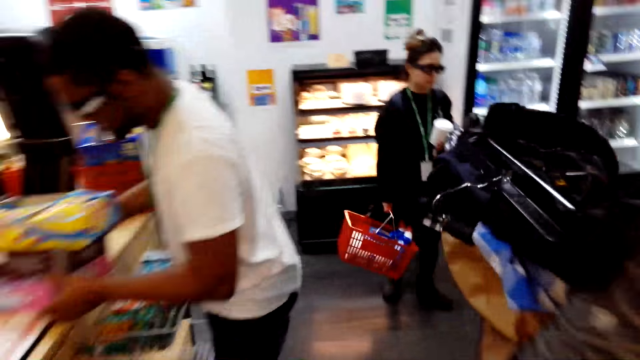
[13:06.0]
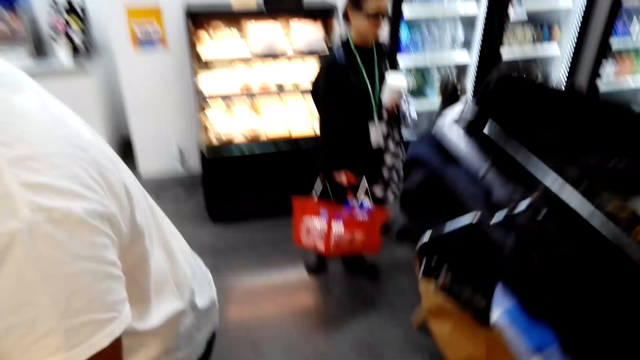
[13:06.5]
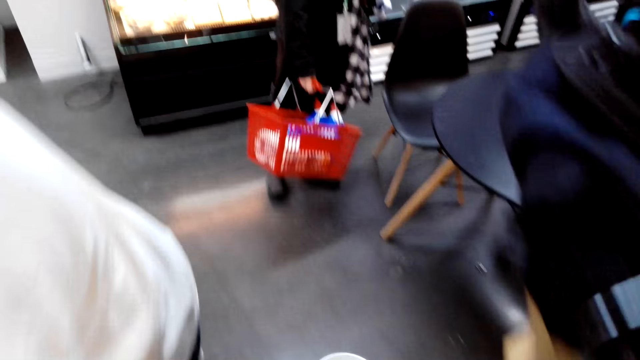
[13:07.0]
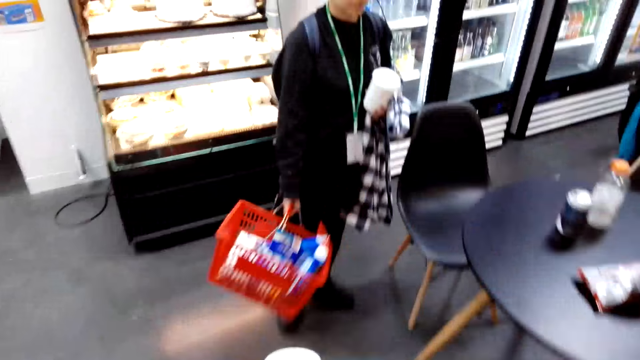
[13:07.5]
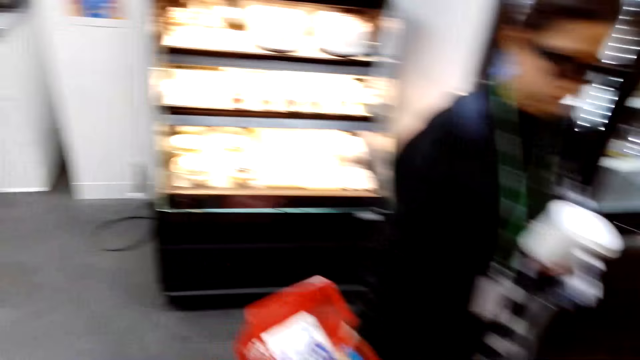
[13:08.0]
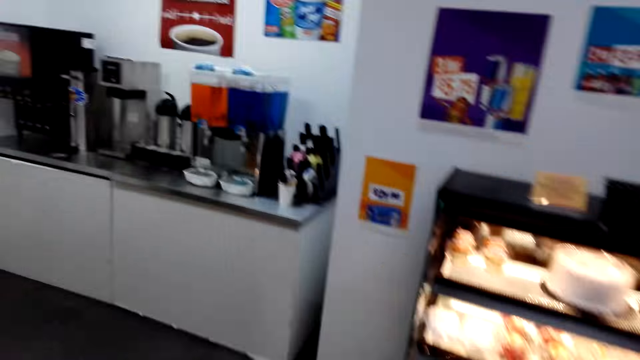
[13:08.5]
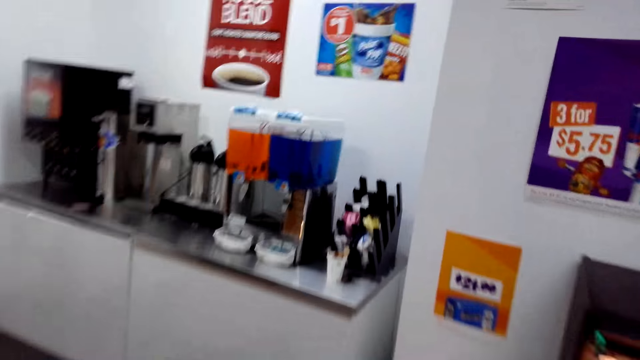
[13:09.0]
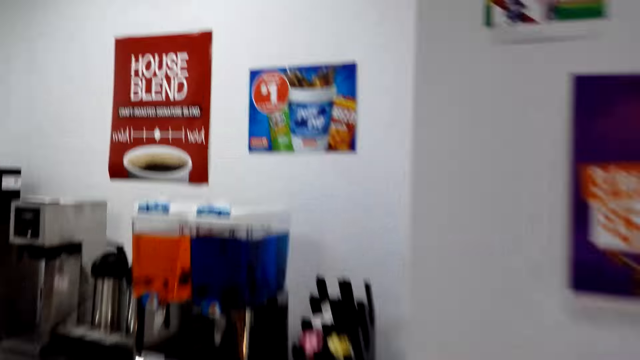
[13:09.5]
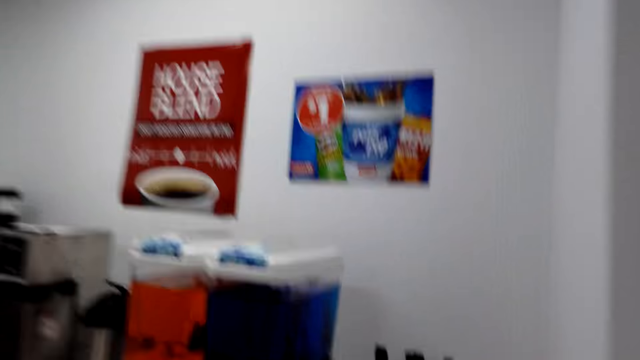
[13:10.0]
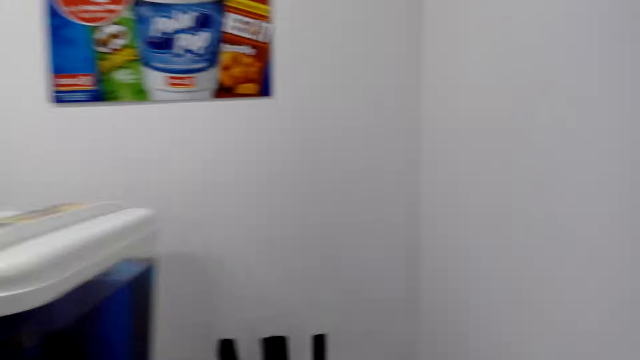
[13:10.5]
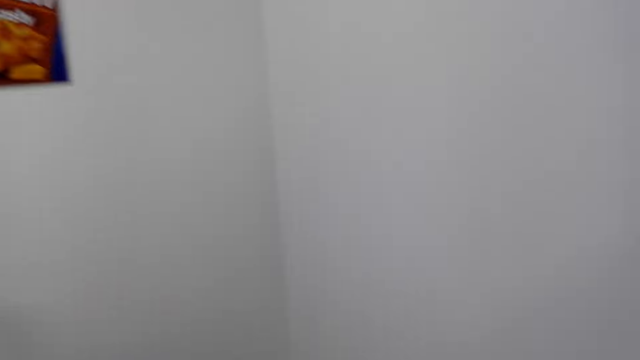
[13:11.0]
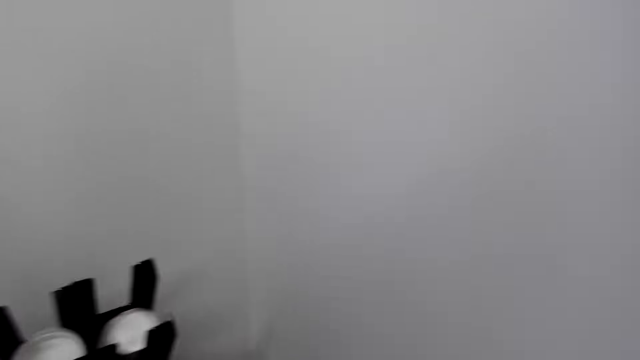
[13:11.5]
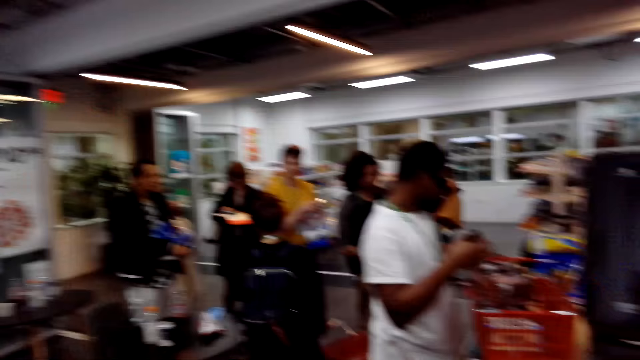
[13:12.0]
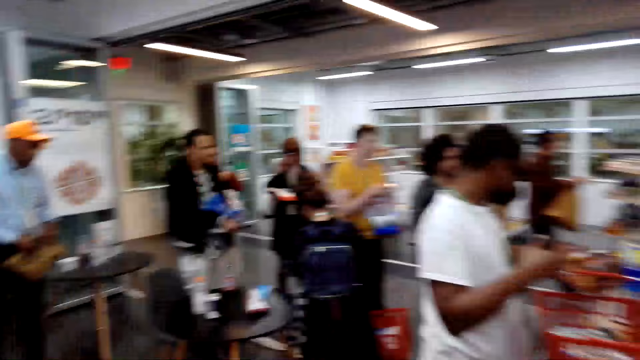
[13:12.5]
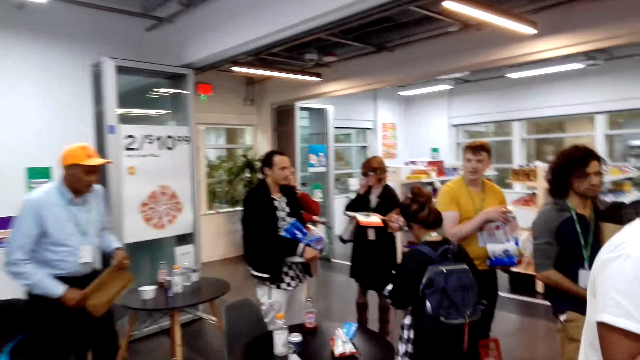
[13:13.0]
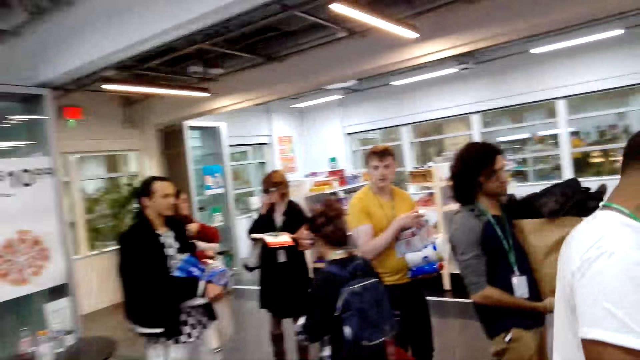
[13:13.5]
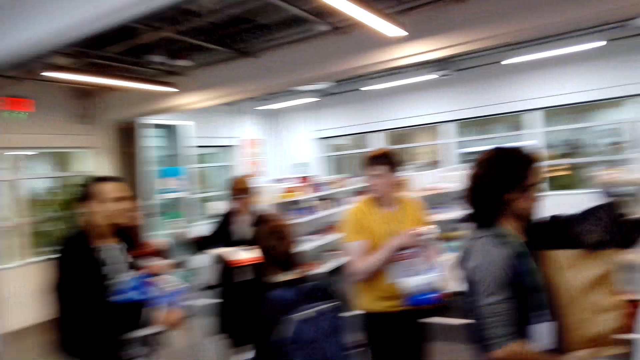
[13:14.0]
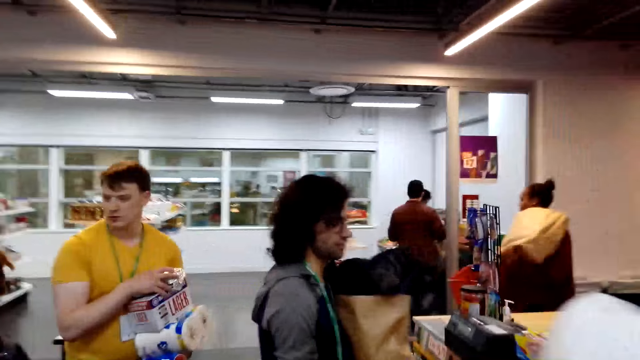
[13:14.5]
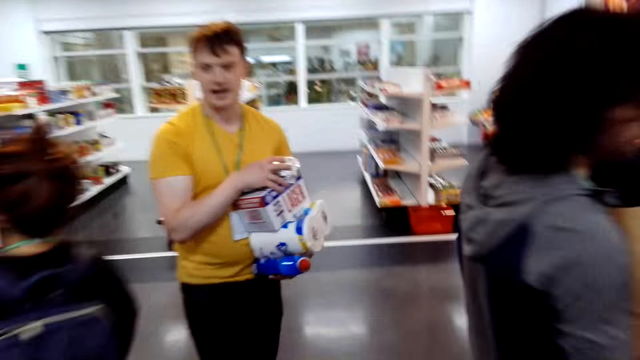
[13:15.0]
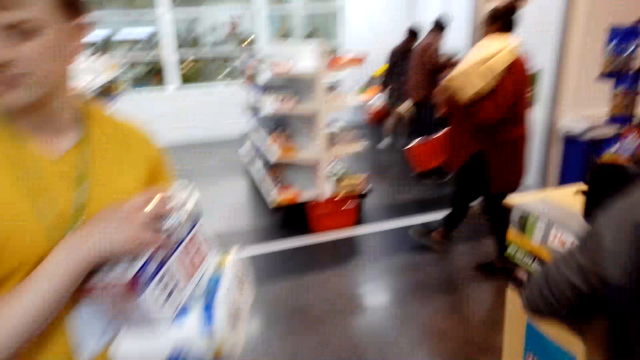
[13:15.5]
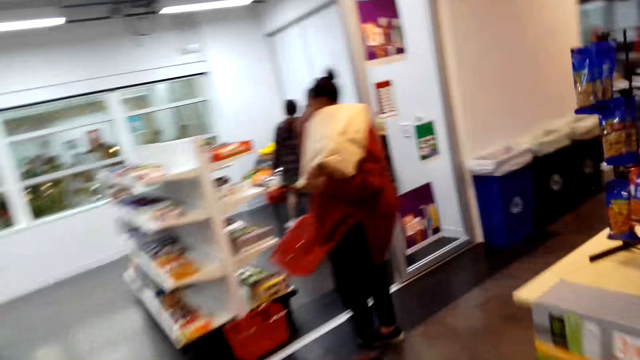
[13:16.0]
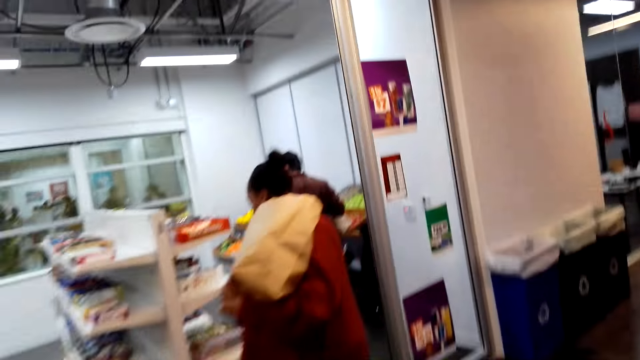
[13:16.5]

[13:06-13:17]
The camera wearer walks.

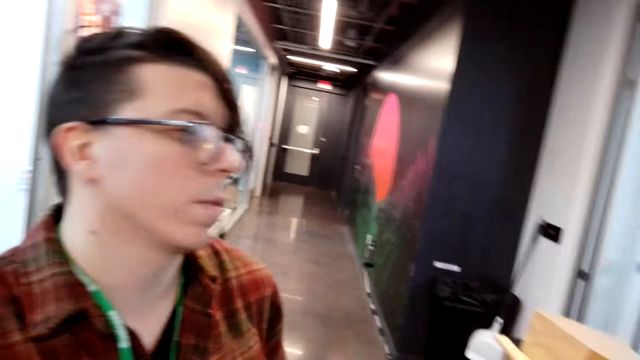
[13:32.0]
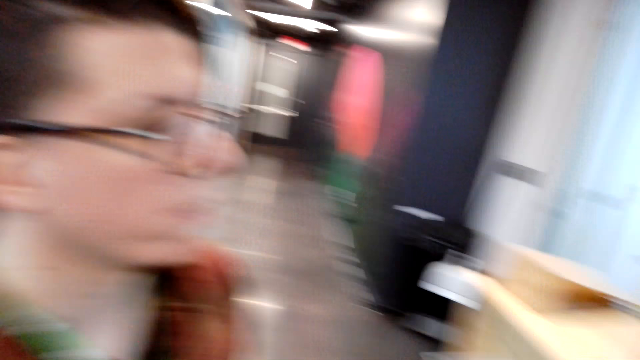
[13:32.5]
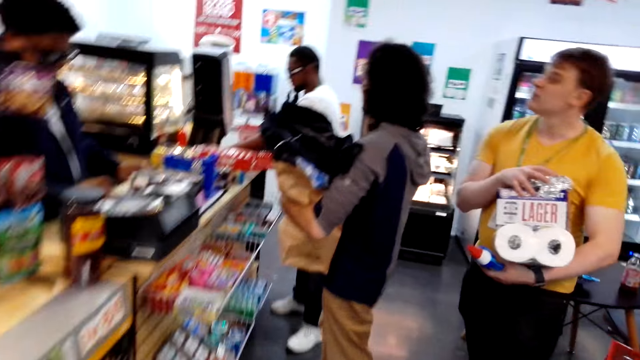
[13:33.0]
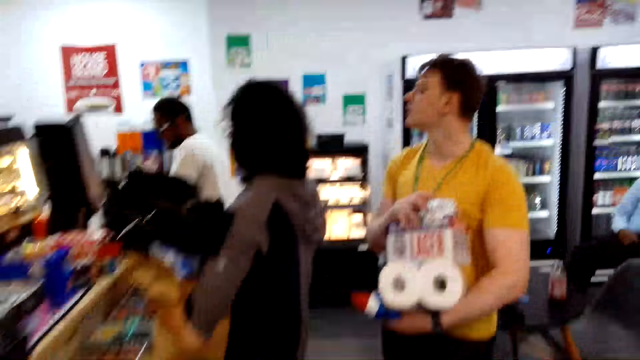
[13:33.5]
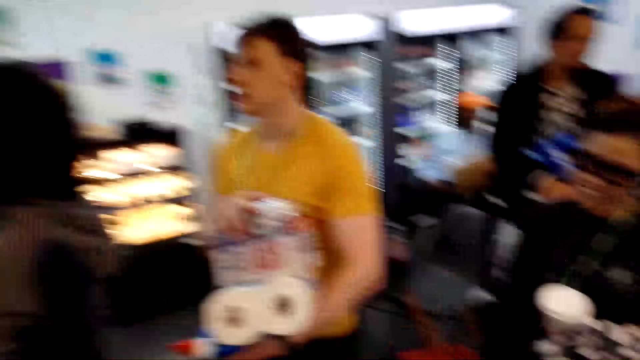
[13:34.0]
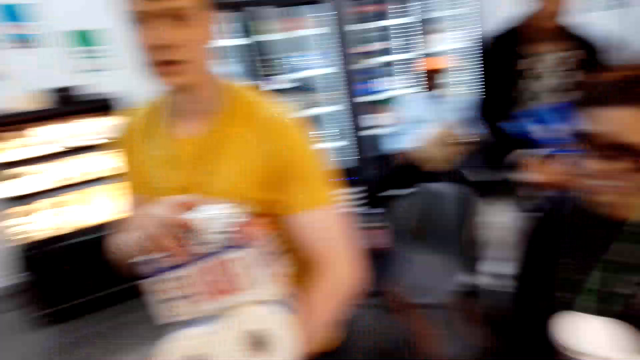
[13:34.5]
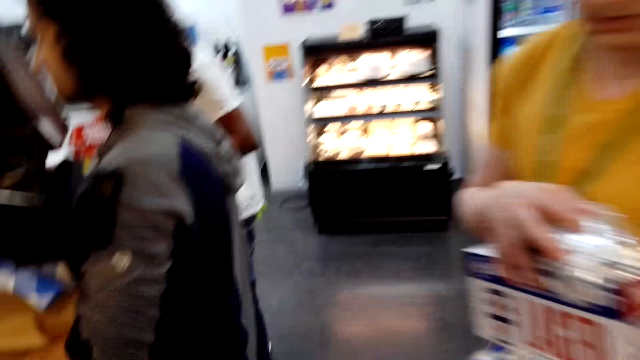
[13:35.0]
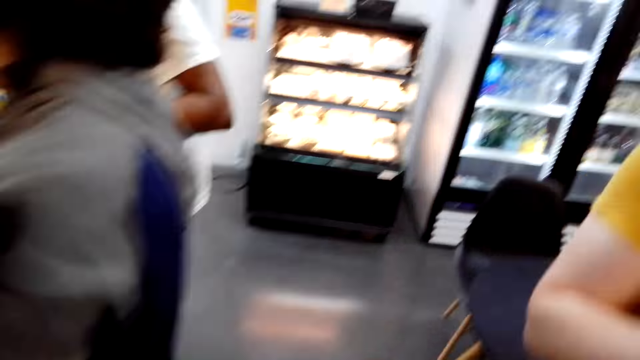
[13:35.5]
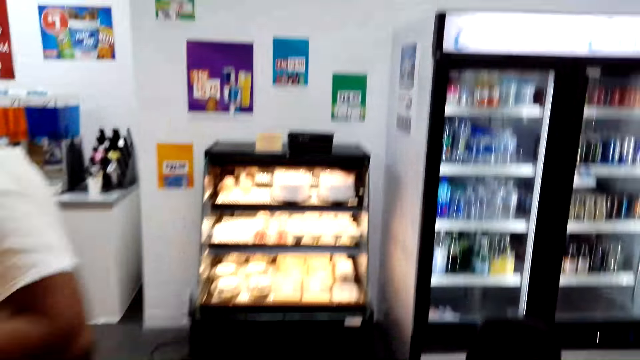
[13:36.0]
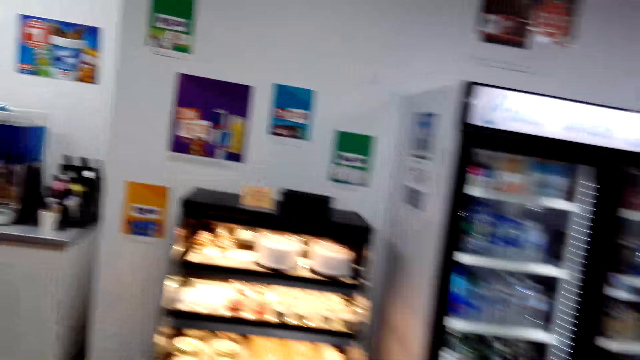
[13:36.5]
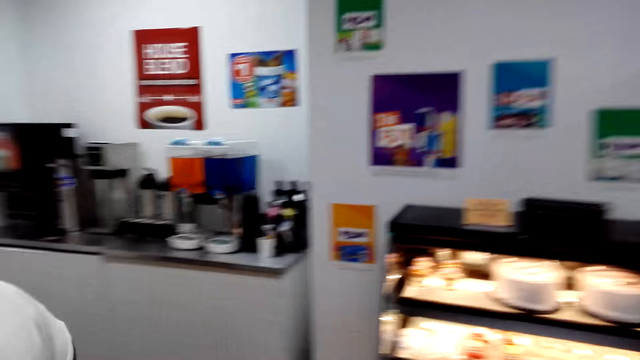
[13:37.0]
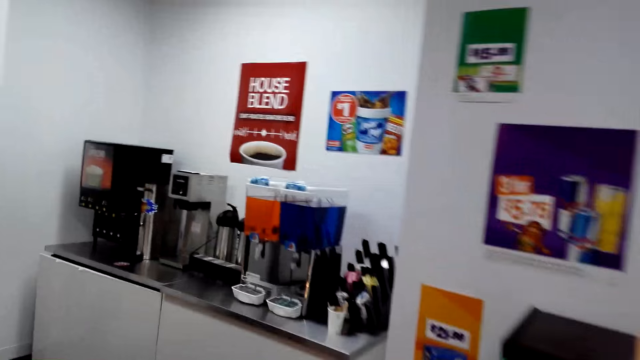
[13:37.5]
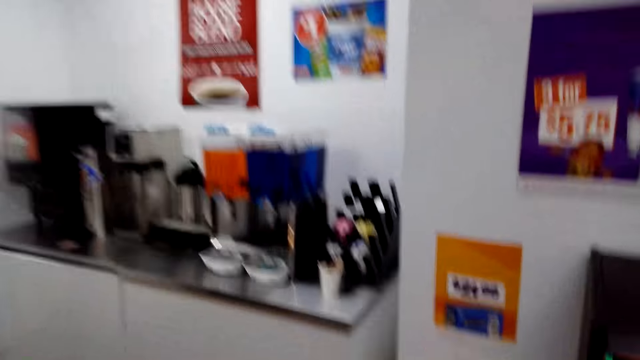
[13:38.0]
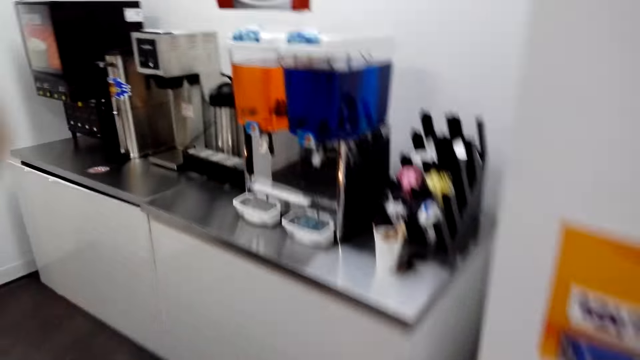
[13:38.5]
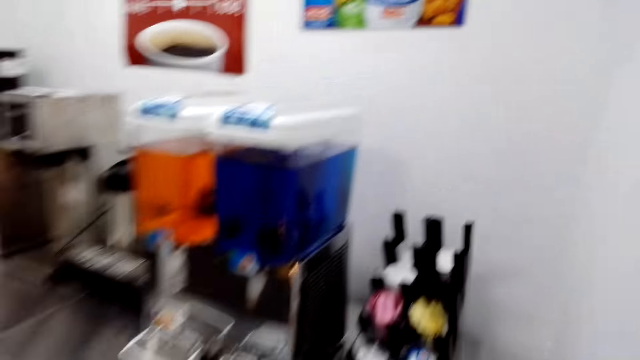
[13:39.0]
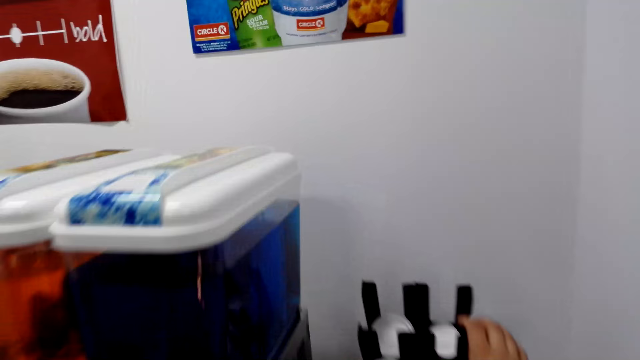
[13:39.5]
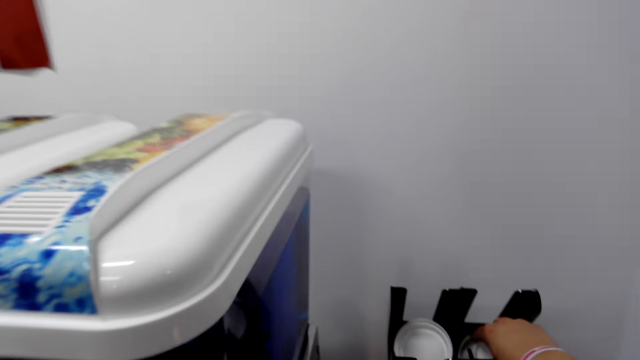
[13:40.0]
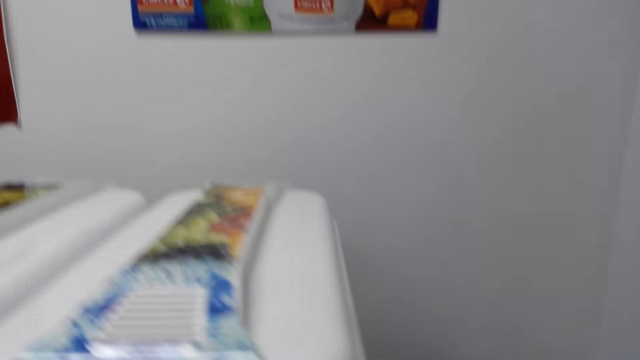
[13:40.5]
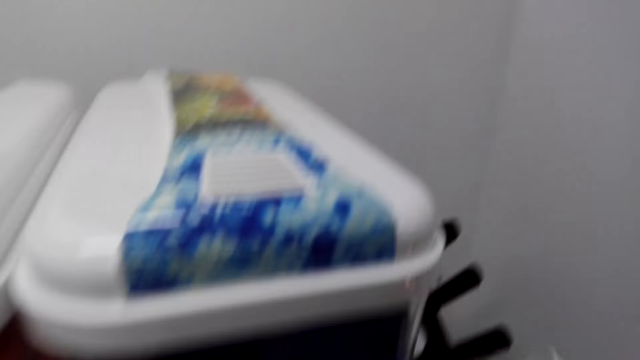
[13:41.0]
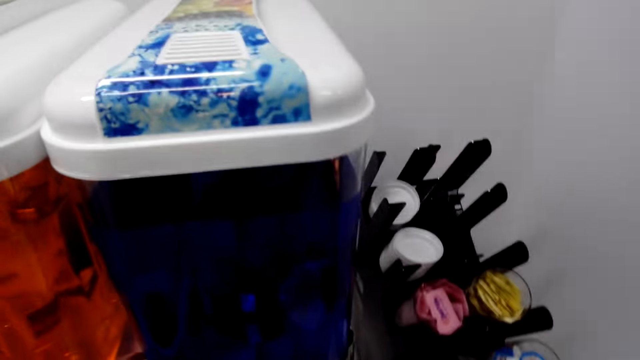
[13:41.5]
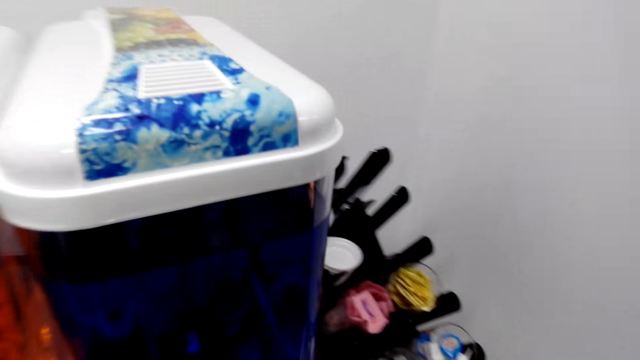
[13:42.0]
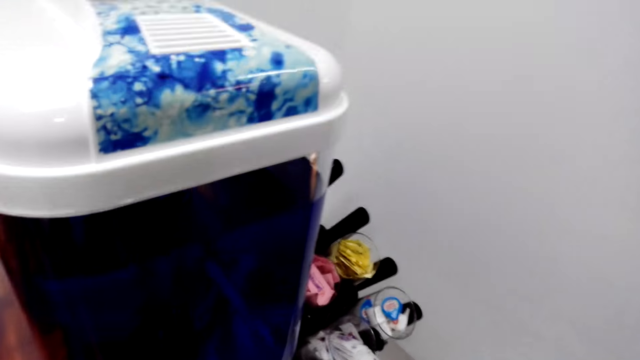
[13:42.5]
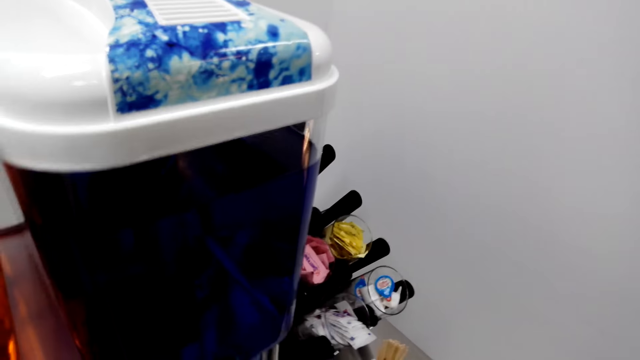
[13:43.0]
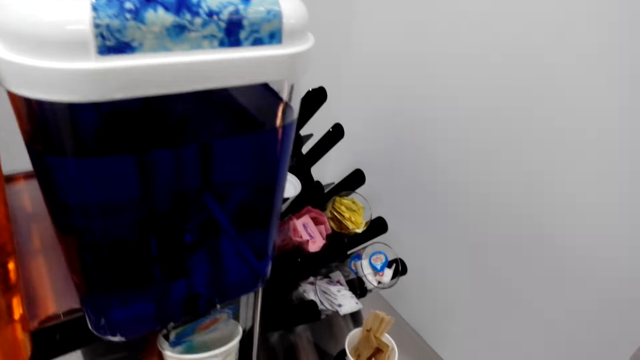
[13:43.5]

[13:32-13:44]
The camera wearer watches the background. They walk.
